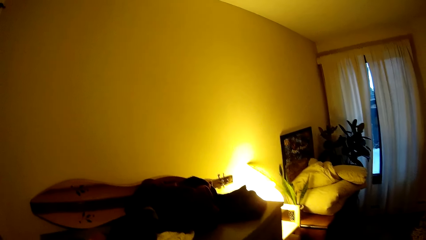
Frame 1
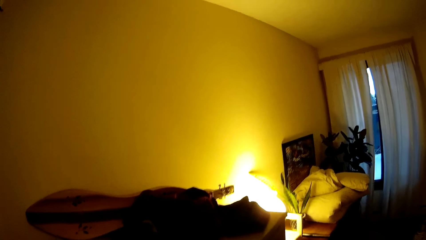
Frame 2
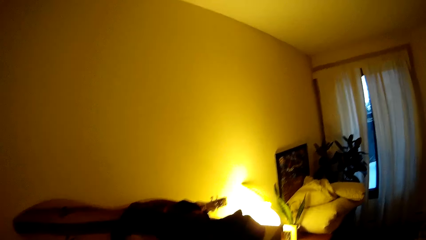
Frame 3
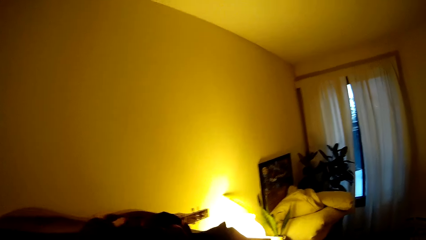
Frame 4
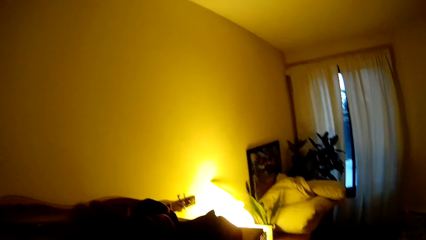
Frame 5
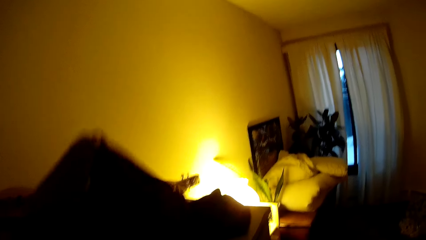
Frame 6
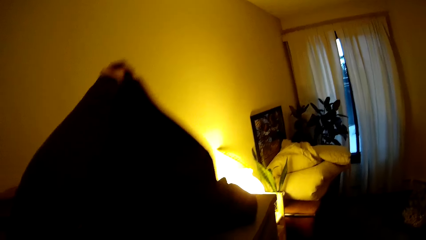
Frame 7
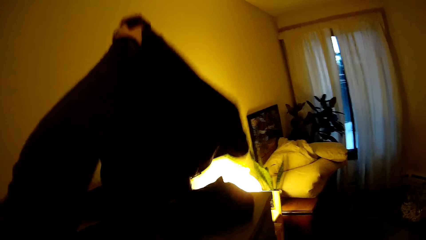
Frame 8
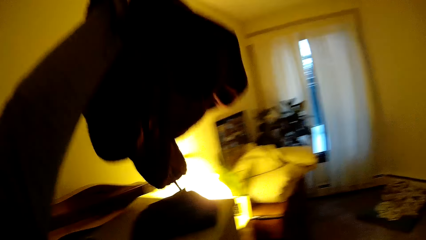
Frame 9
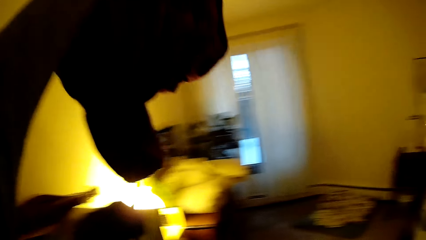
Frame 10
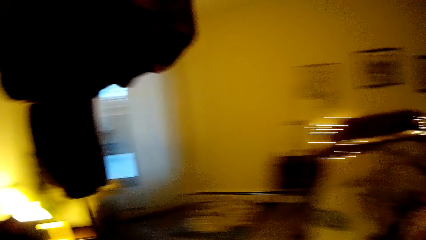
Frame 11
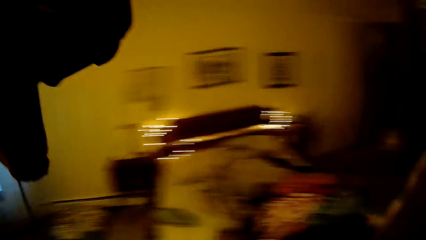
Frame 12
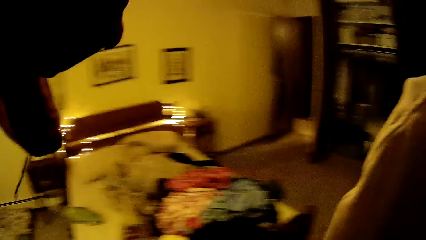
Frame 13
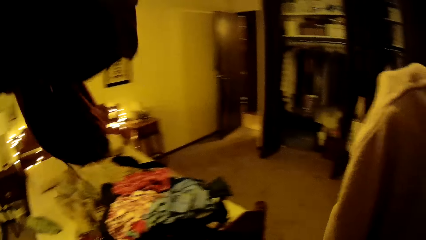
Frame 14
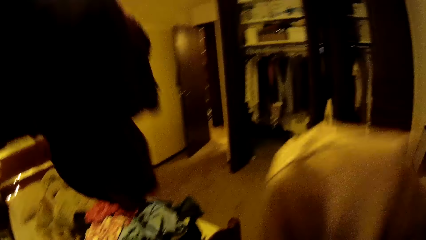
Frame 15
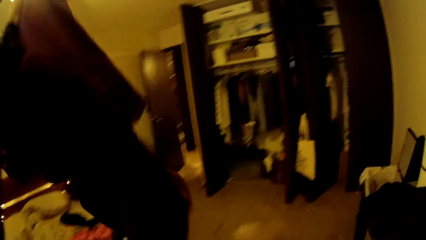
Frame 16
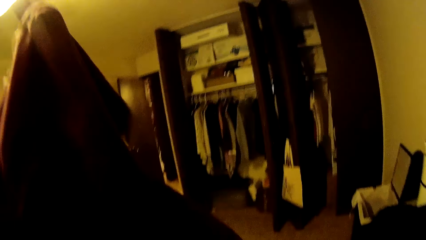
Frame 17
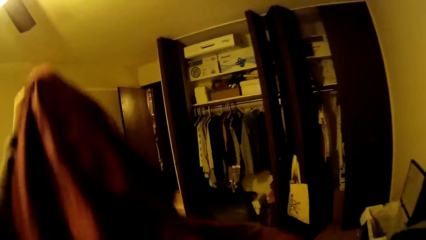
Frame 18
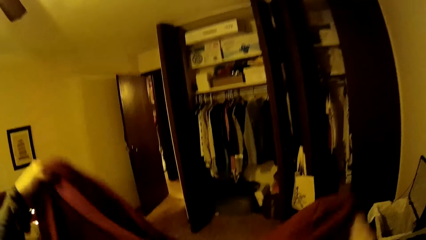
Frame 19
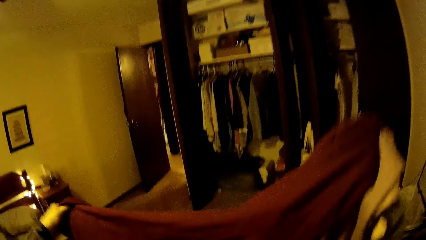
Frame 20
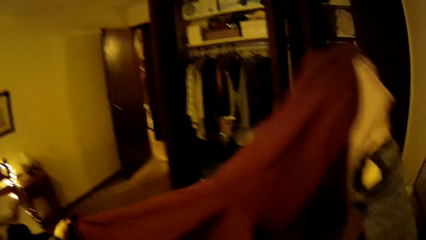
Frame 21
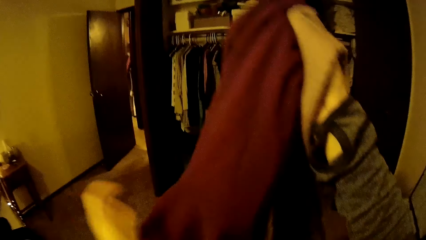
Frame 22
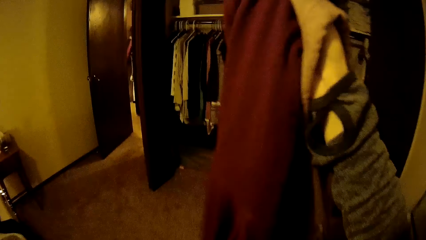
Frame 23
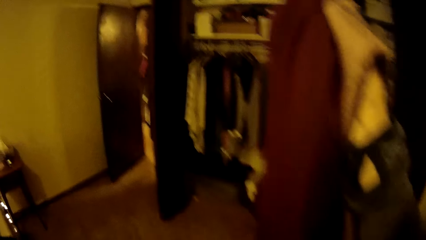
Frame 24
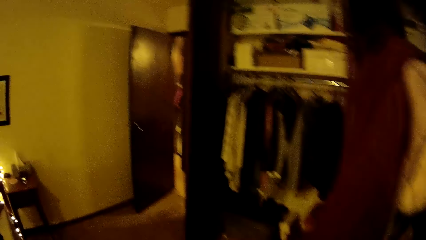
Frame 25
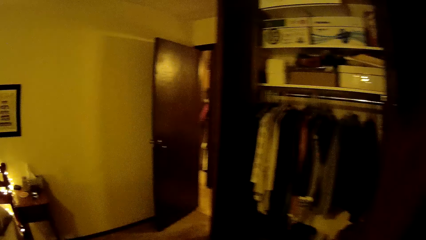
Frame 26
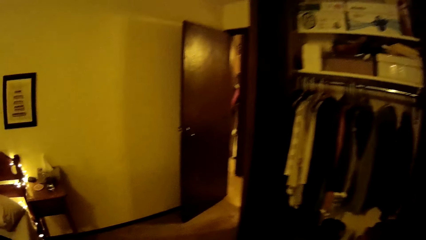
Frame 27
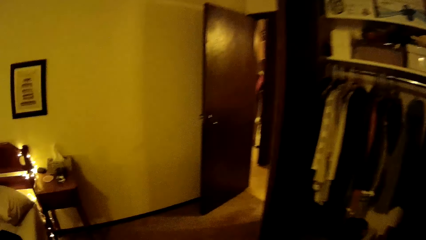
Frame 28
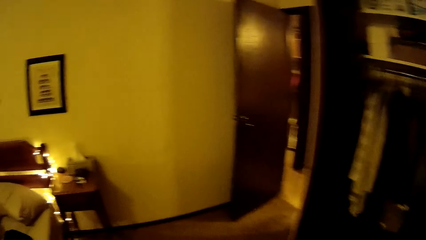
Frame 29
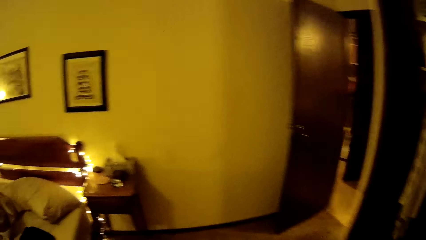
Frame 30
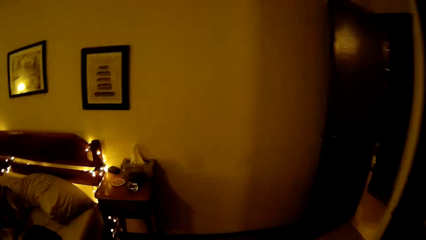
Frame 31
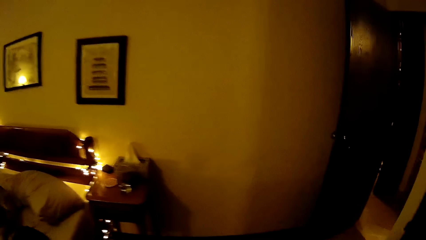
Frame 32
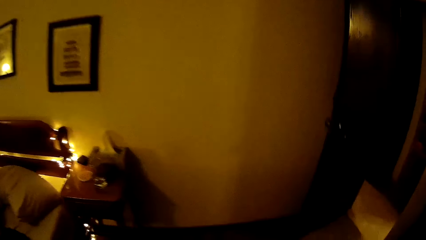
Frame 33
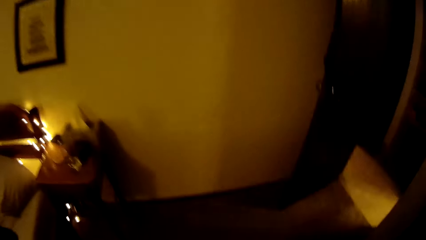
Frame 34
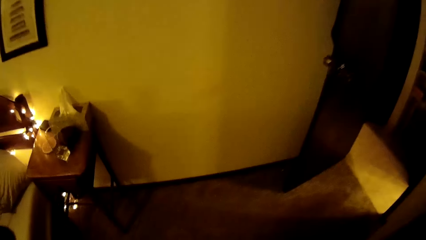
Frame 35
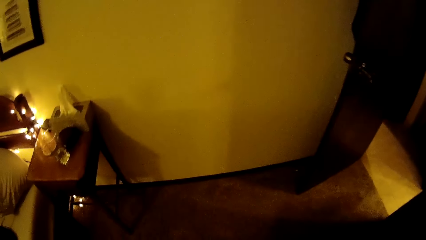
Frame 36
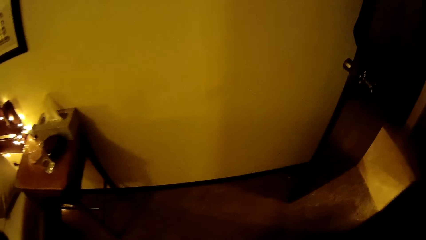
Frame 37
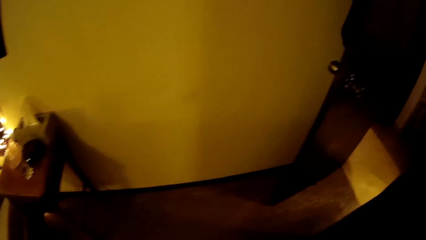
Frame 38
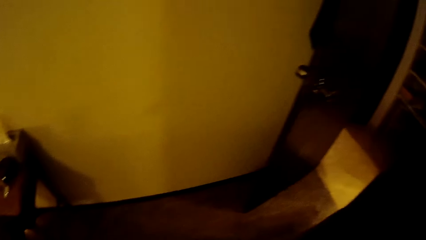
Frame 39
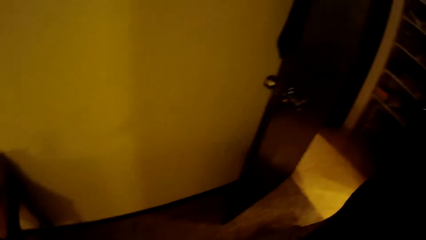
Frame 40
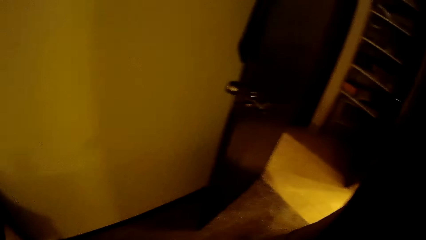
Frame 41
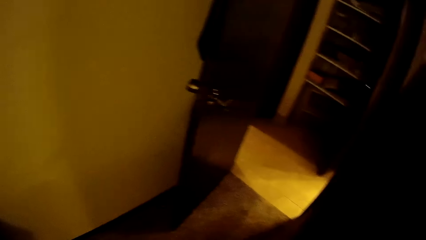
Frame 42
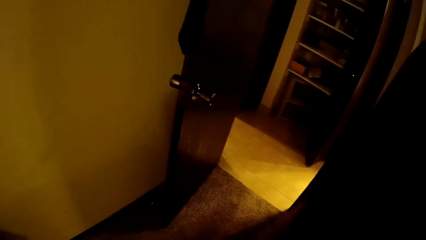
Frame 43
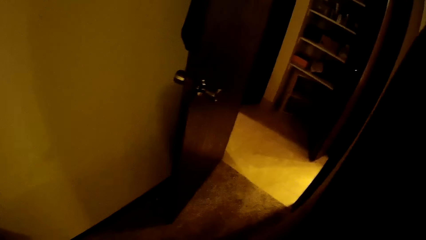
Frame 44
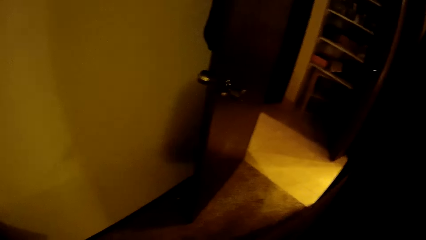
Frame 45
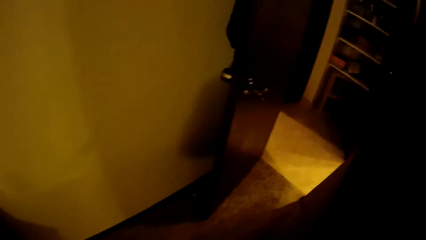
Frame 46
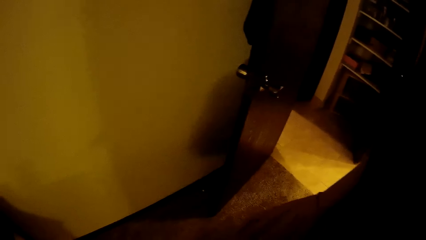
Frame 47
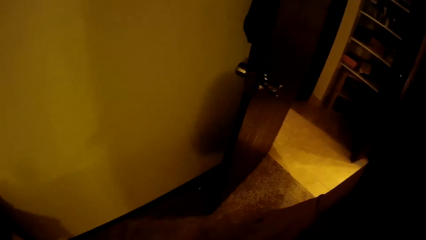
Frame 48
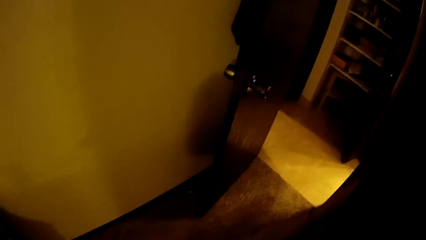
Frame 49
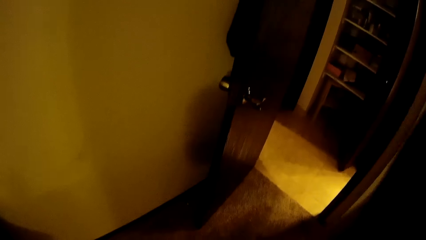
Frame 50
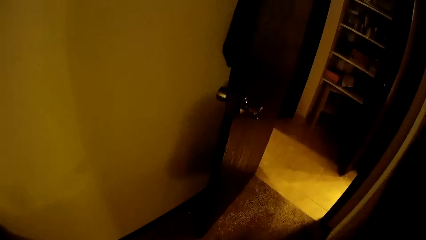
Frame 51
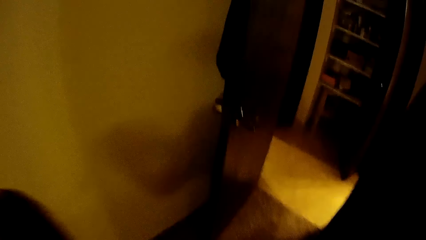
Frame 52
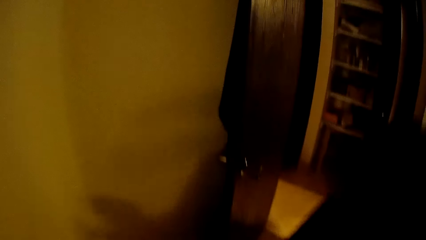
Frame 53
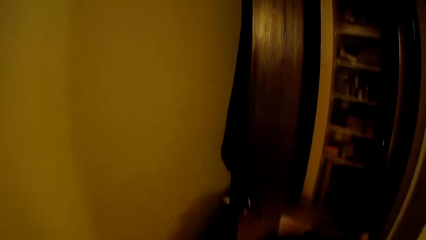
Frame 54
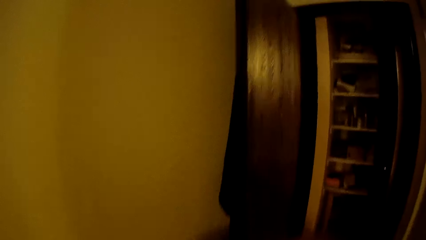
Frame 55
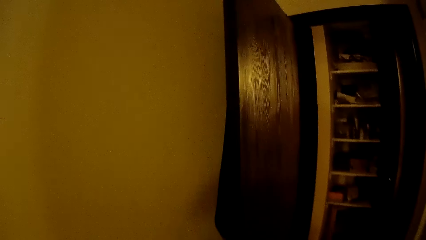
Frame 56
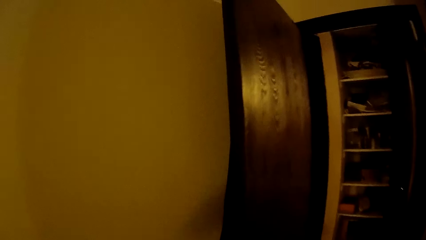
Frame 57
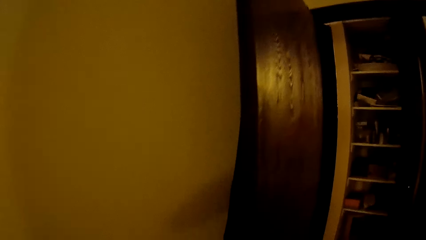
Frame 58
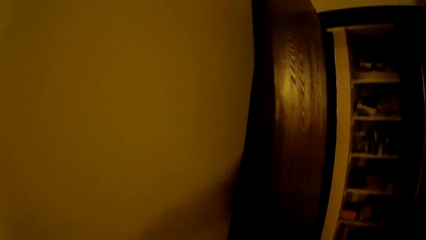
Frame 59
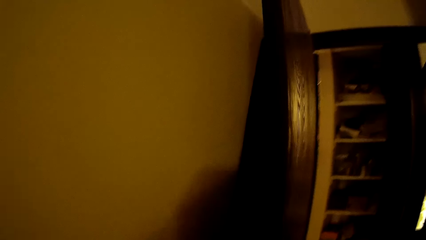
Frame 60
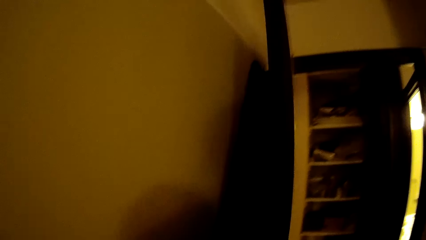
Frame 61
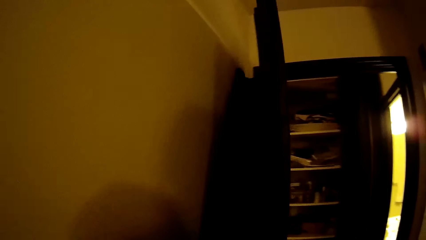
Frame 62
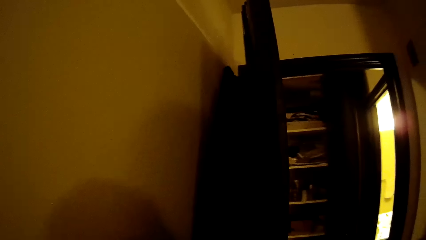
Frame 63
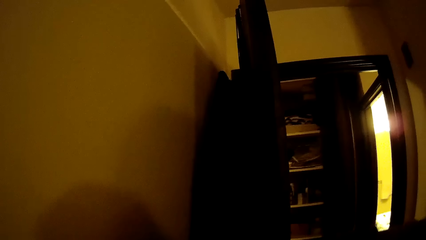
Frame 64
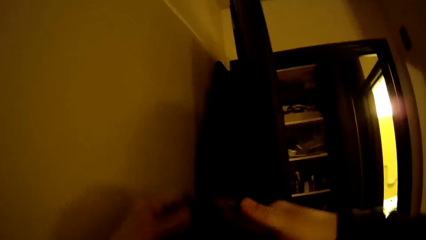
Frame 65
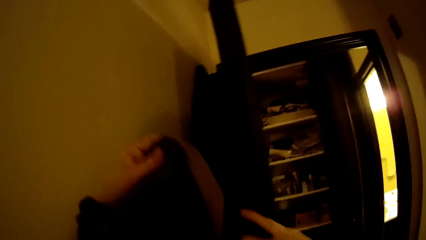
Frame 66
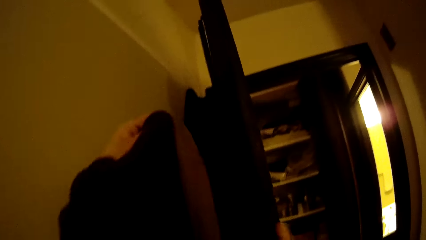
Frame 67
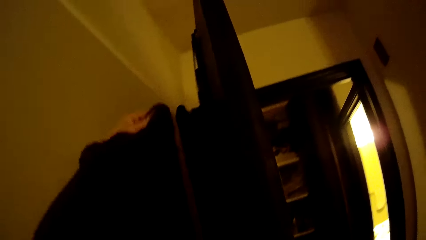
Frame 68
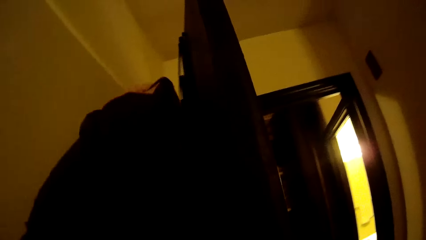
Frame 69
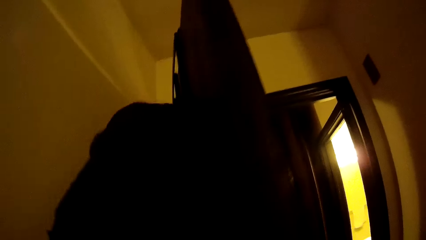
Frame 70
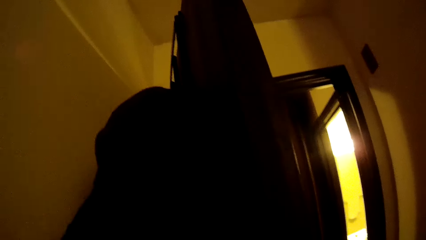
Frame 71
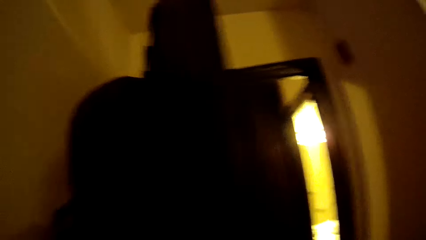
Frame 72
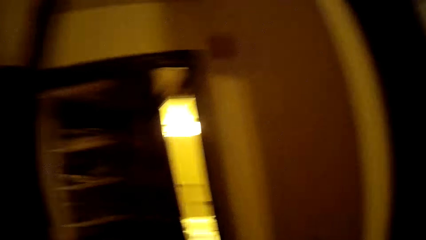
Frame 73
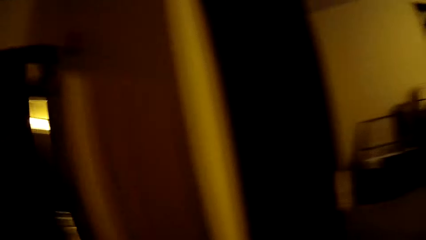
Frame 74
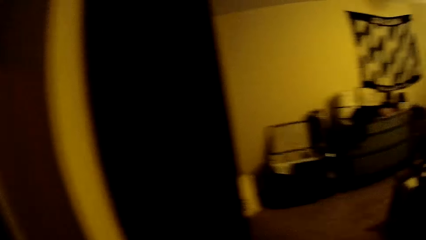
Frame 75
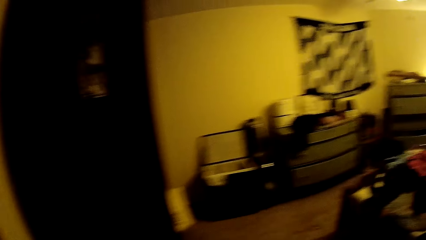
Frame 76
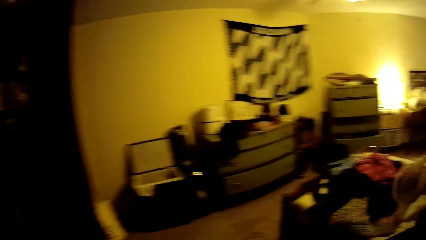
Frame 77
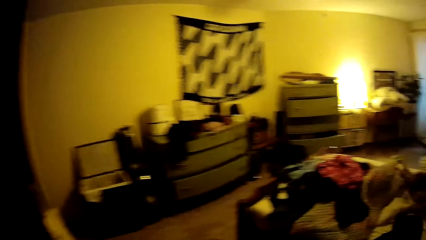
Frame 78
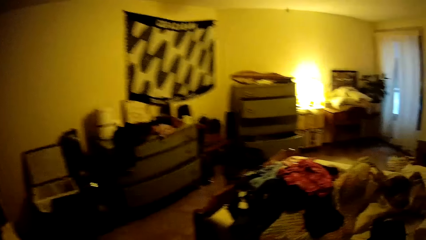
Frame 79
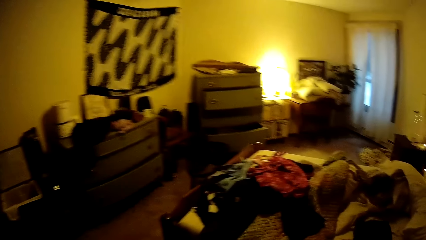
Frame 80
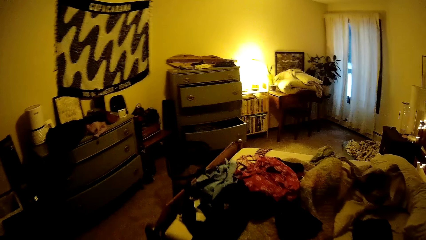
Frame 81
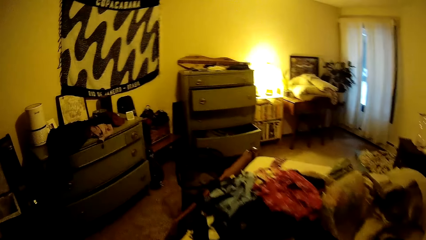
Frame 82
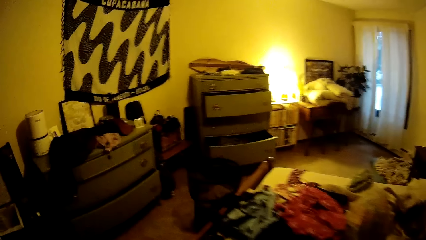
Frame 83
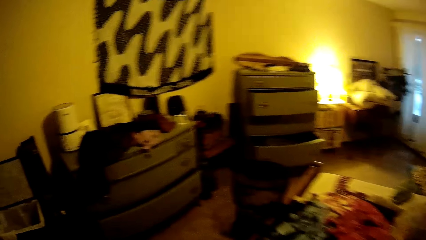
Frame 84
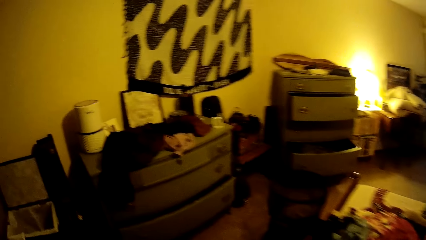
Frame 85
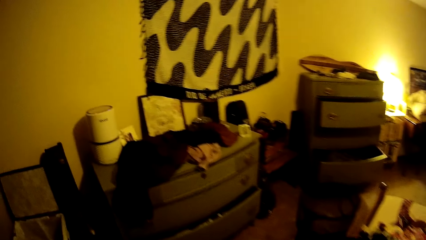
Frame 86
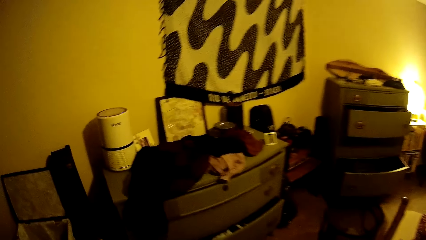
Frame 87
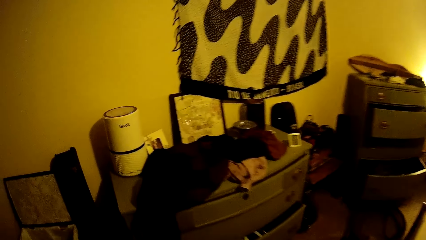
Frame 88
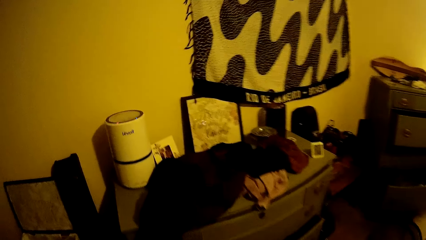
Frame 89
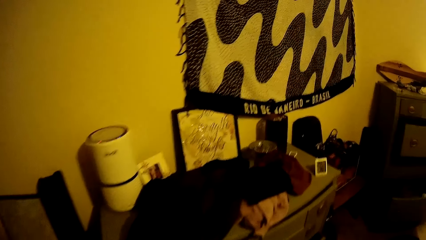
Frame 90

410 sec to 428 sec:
The camera wearer folds a piece of cloth. She picks up a cloth from the drawer with her left hand. She walks around a room. She holds the cloth in both hands. She folds the cloth. She walks around the room. She holds the cloth. She hangs the cloth on a hanger behind a door. She walks around the room.
